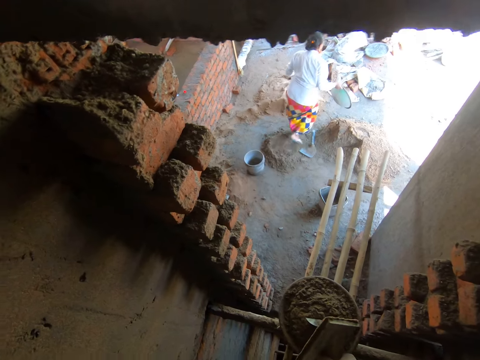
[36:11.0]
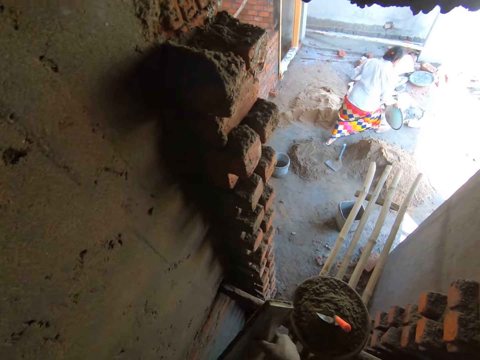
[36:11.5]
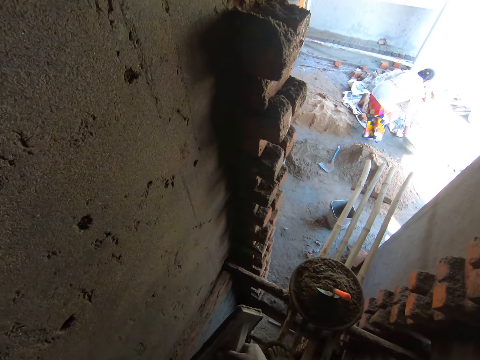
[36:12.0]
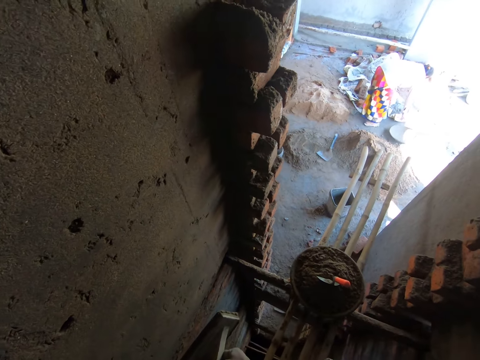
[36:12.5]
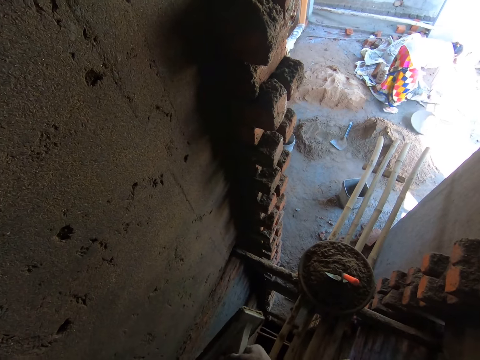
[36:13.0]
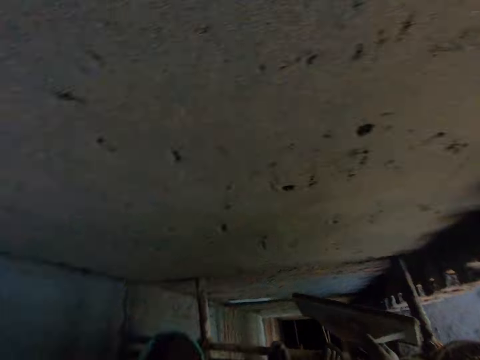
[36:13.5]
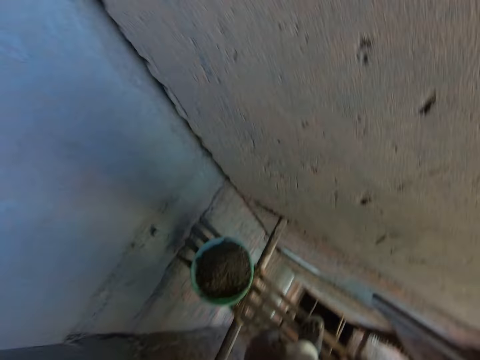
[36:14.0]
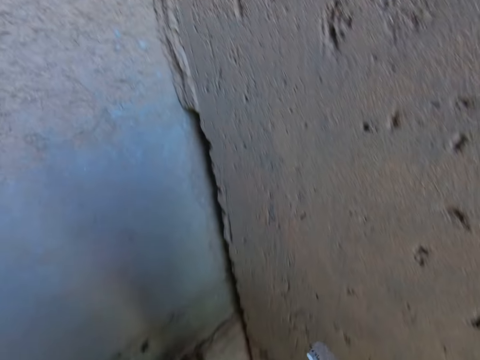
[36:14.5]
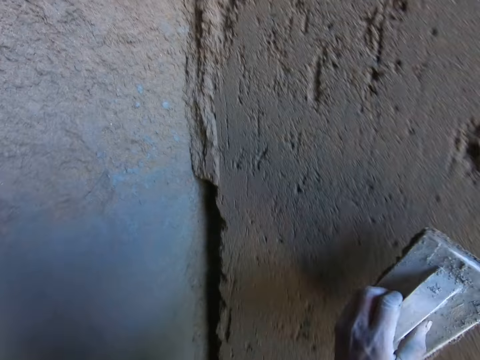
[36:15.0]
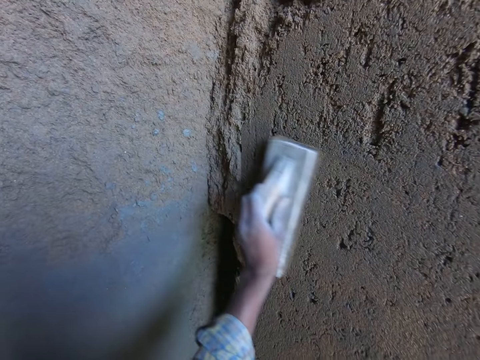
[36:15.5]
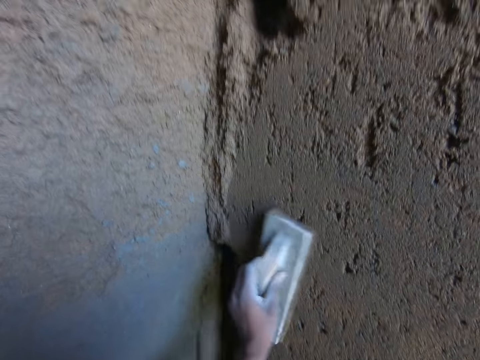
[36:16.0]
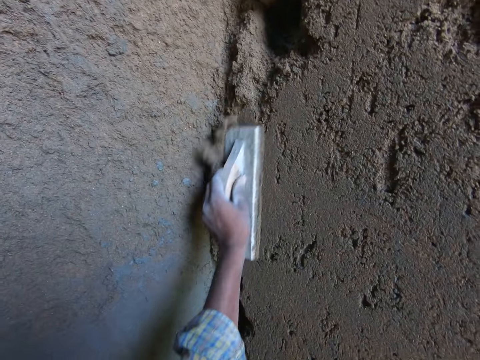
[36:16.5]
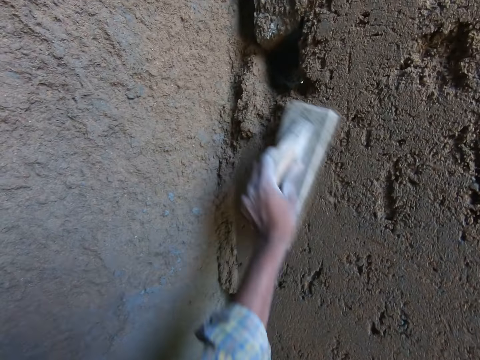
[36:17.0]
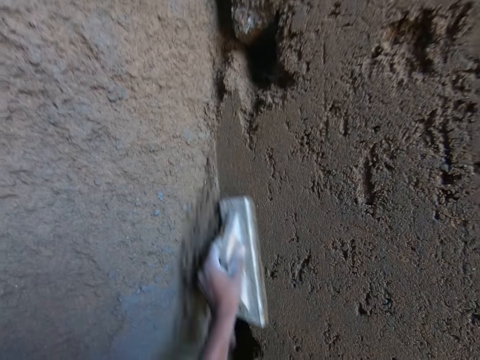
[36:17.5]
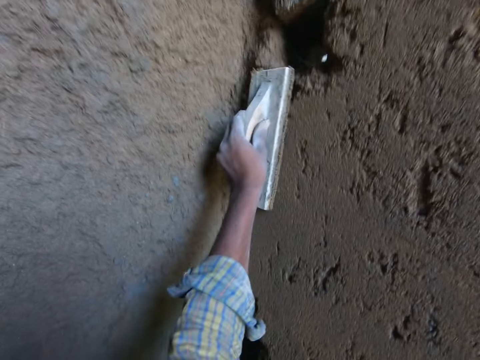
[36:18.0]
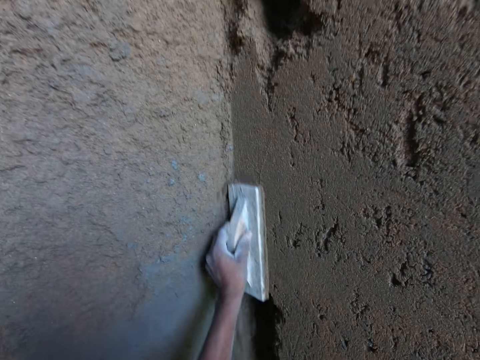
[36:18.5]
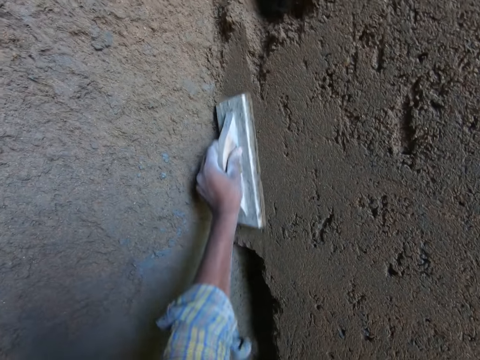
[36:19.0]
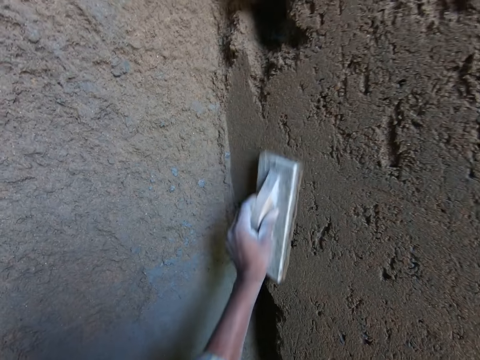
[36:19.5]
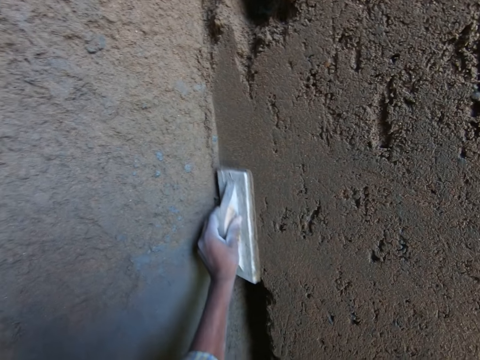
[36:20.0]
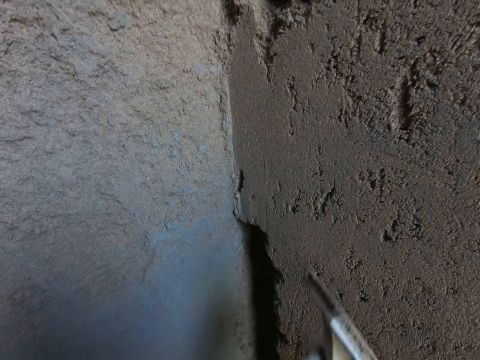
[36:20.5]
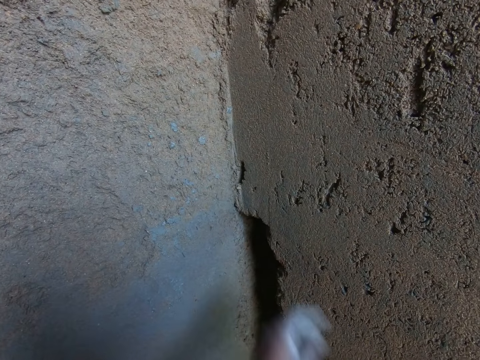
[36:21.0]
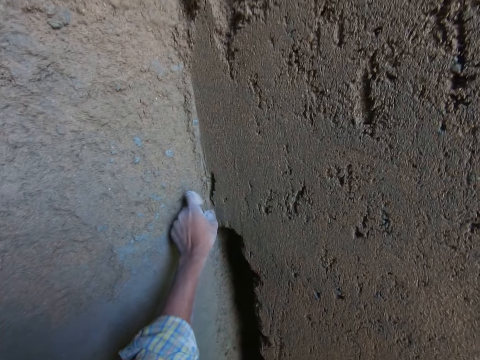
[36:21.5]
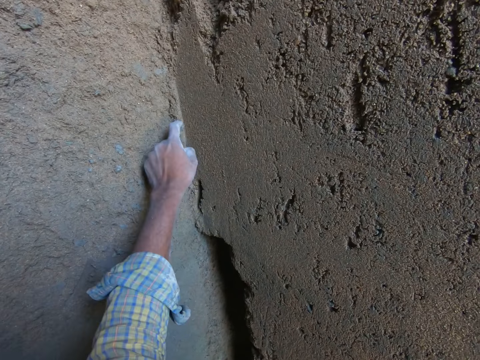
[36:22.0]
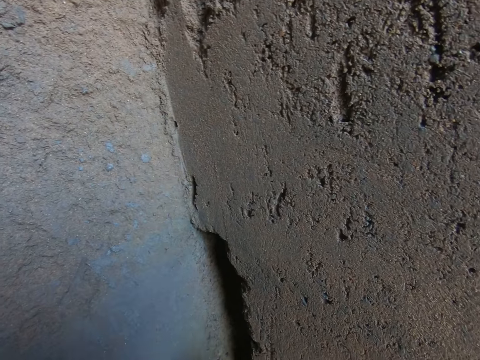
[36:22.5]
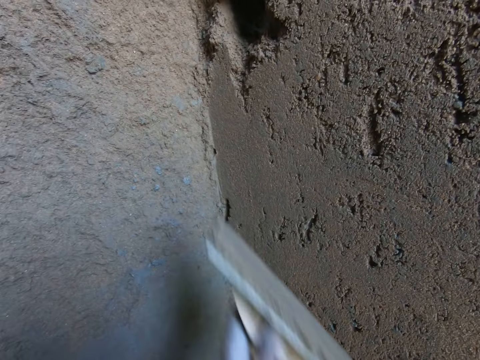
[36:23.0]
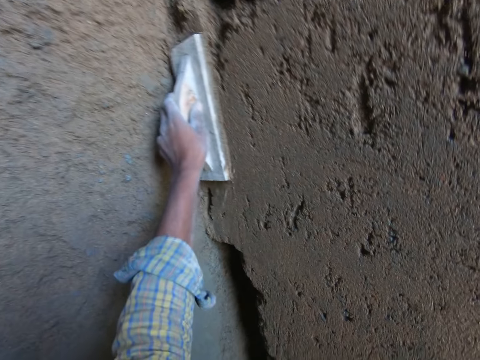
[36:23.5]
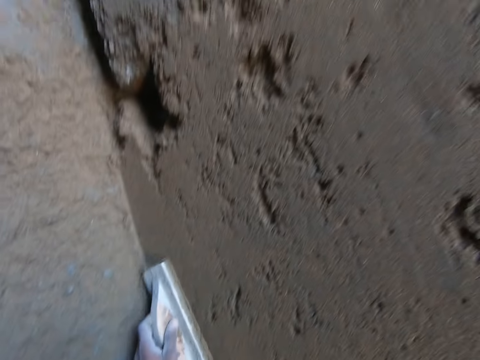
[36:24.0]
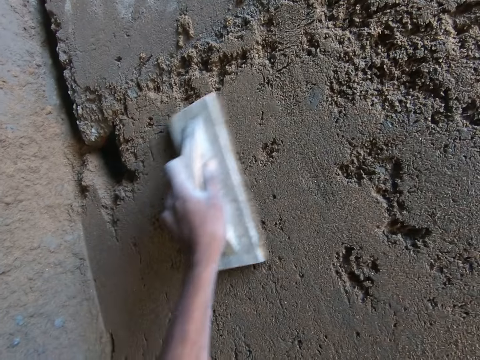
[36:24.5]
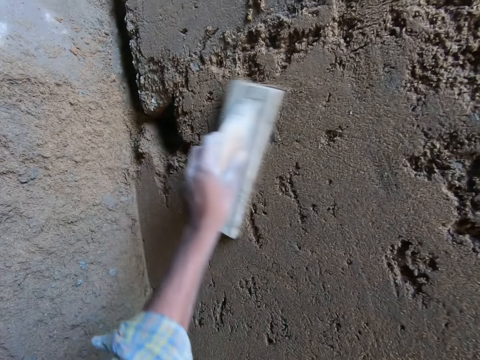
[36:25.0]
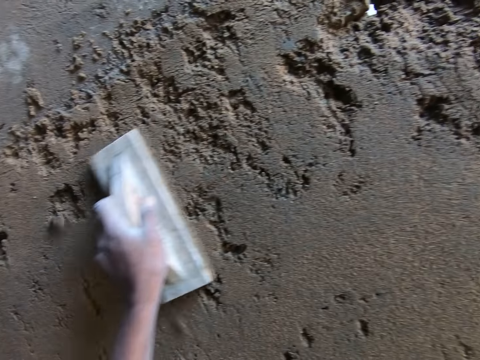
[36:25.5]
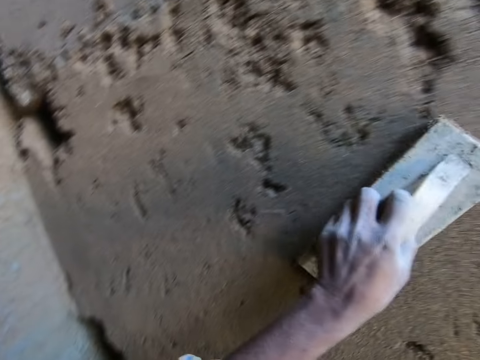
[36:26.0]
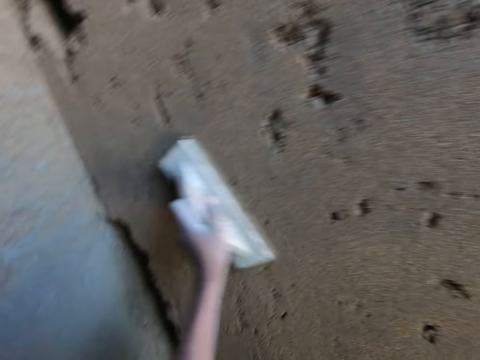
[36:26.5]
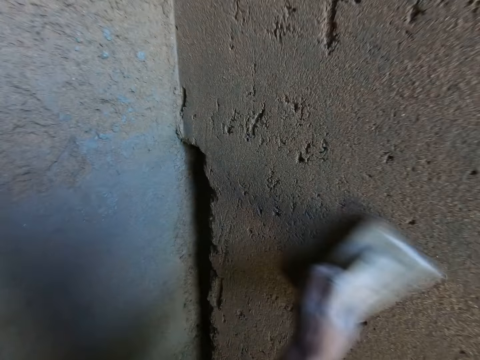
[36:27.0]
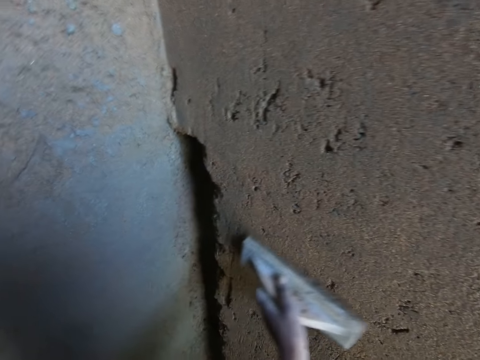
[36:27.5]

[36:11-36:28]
The woman drops the head pan in her right hand on the floor. The woman picks up a sack from the floor with her right hand. The camera wearer passes the plastering float from his right hand to his left hand. He smoothens the wall with the wooden float or trowel in his left hand. He picks up the trowel with the other hand. He removes something from the wall. He picks up the trowel with the other hand. He smoothens the wall with the trowel.

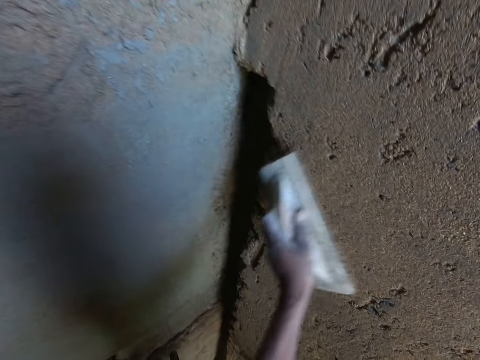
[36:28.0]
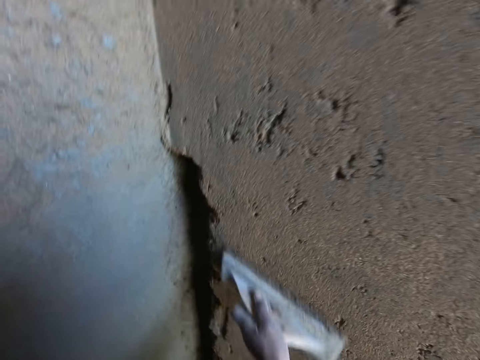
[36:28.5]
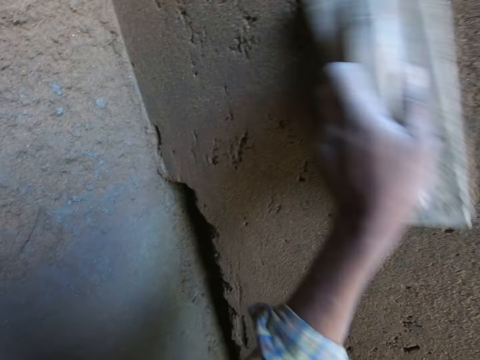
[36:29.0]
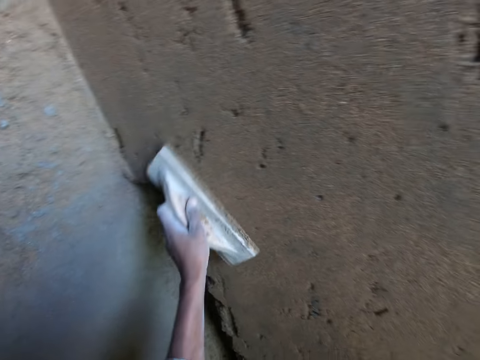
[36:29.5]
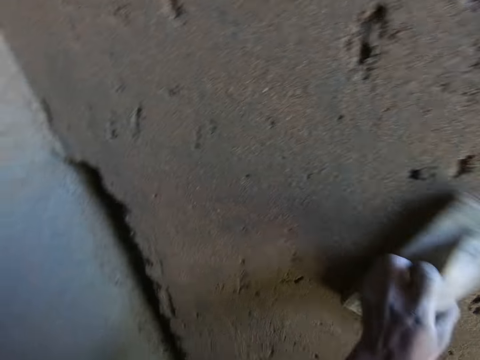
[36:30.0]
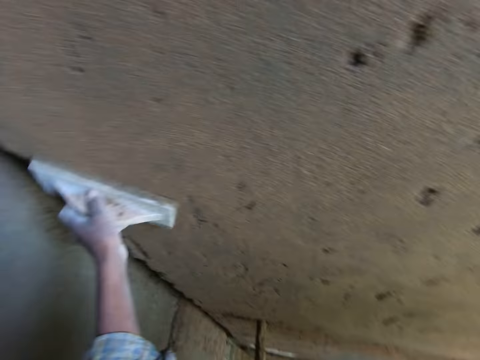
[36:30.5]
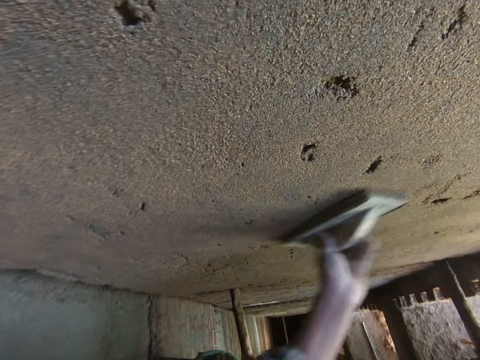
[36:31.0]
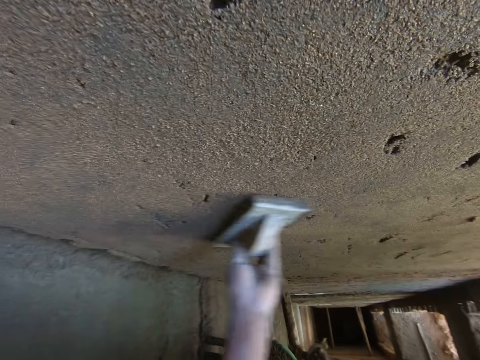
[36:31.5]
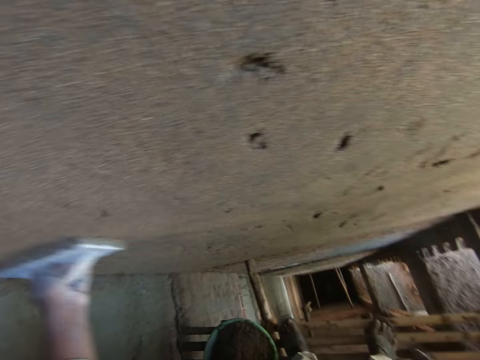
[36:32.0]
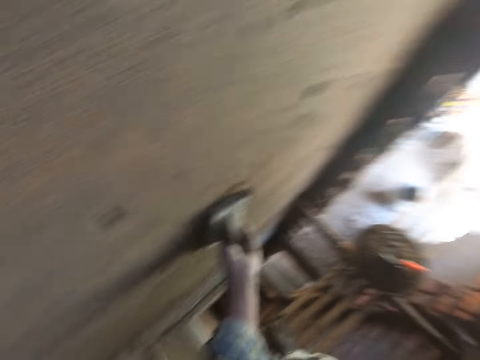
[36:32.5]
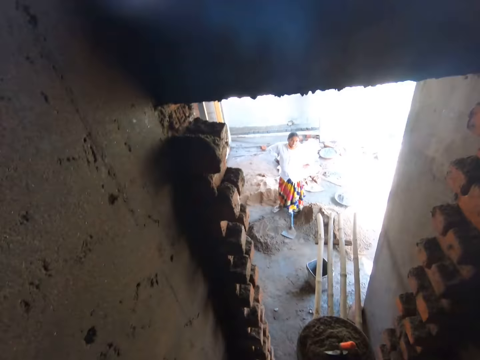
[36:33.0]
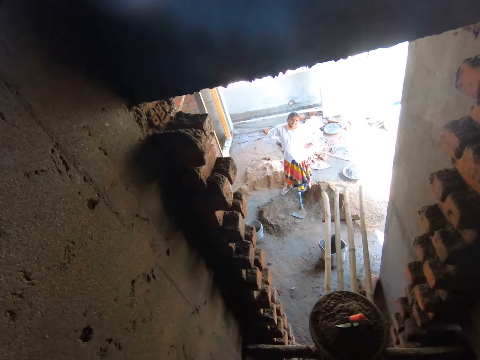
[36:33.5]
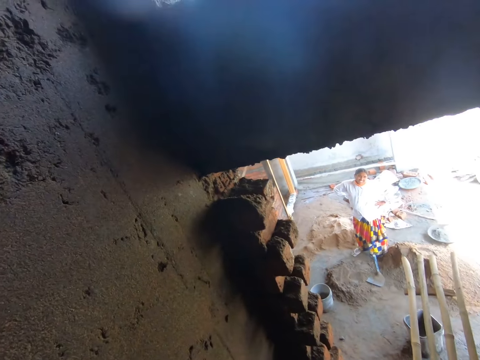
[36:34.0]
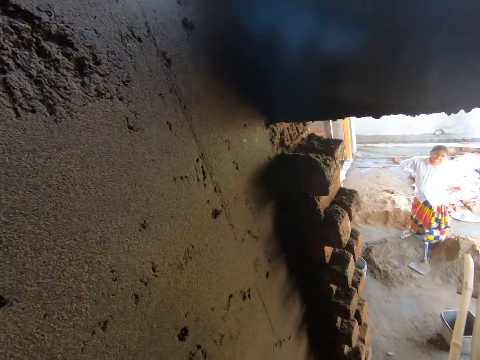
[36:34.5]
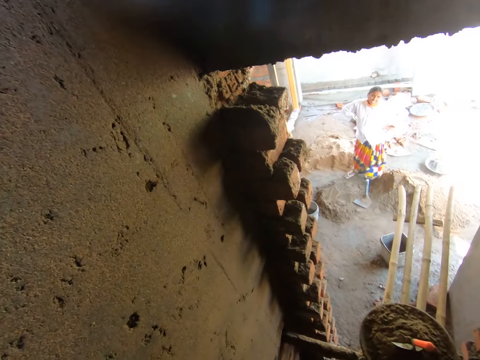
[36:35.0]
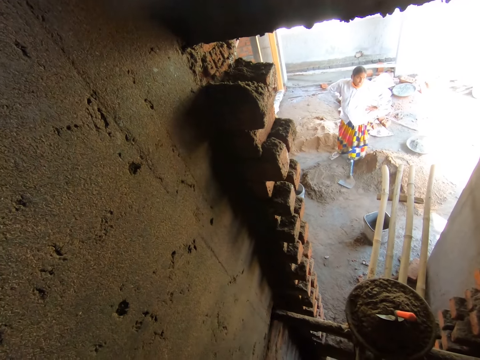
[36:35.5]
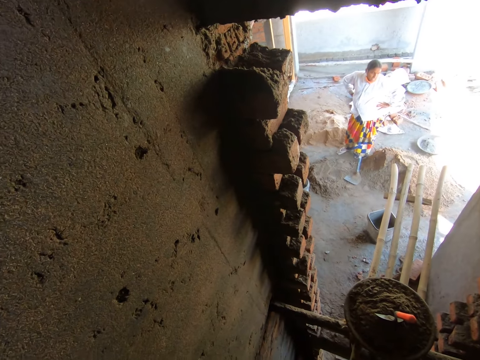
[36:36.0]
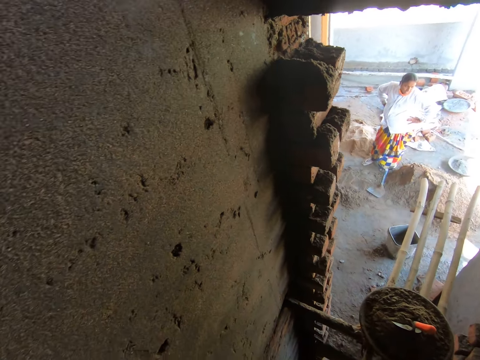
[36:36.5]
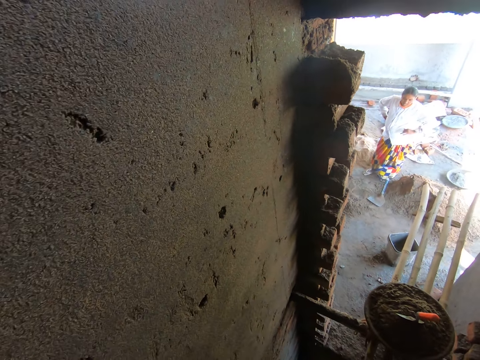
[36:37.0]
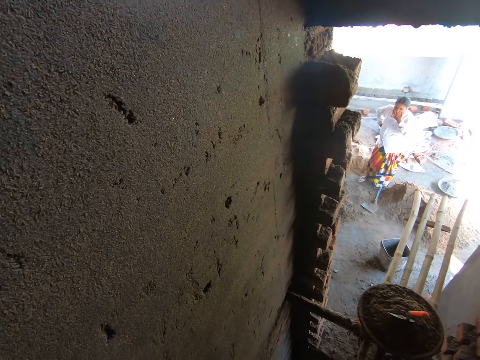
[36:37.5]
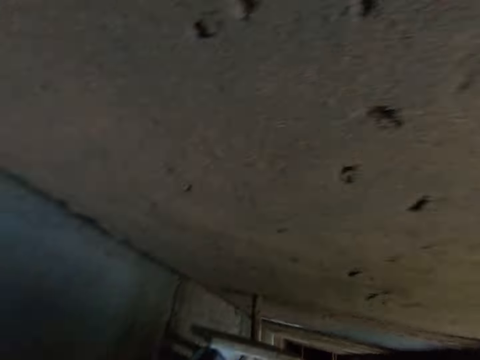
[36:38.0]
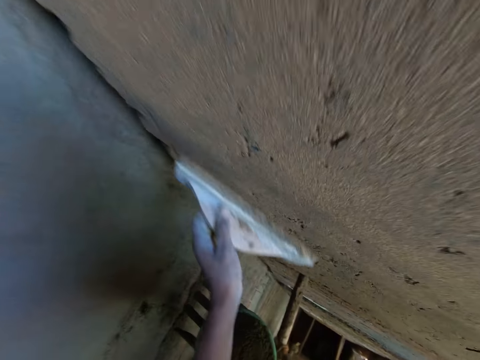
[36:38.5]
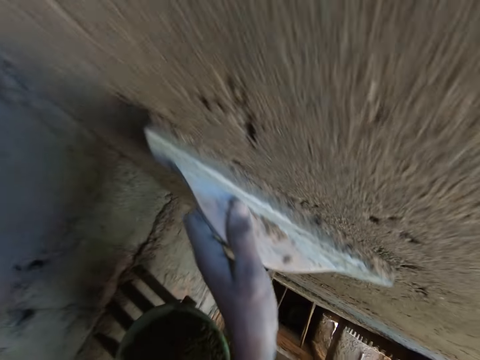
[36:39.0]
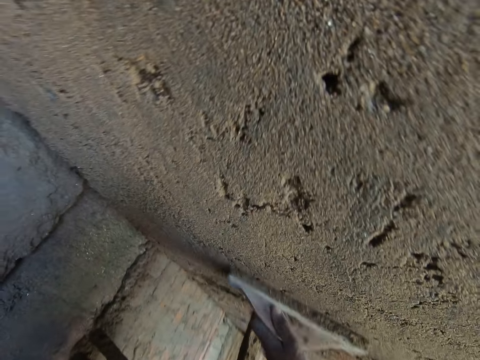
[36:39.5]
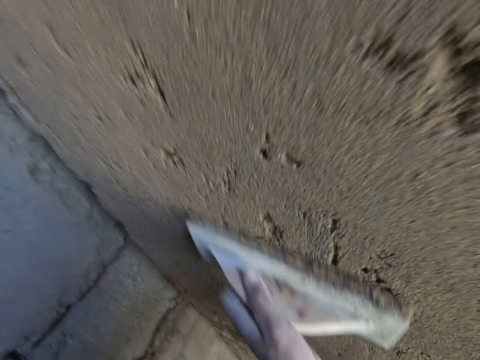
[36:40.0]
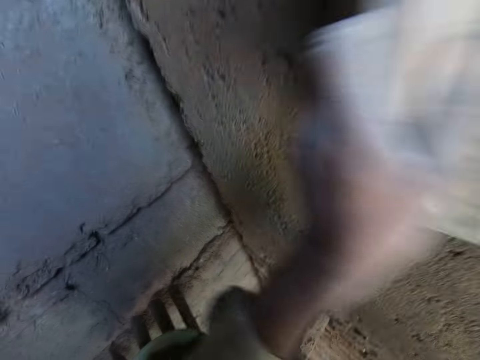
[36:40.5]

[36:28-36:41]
The woman converses with the camera wearer. The woman looks around. The camera wearer looks around. The woman touches her face. The camera wearer smoothens the wall with the wooden float in his left hand.
